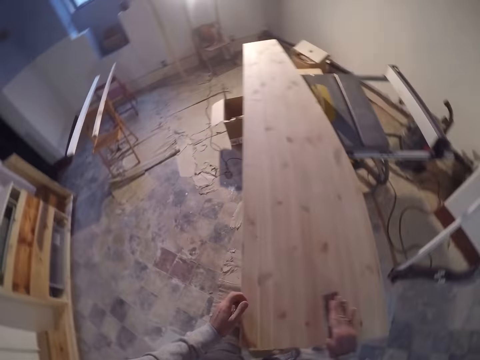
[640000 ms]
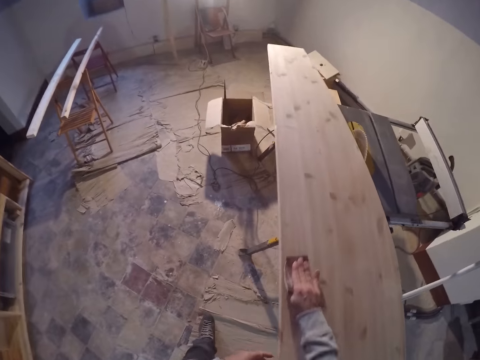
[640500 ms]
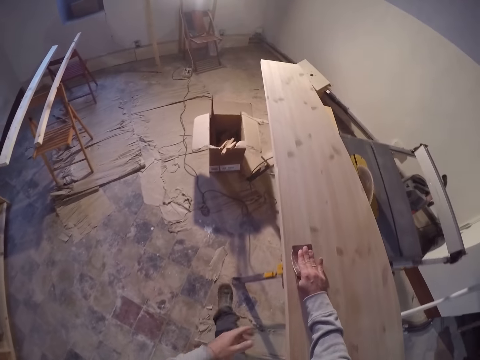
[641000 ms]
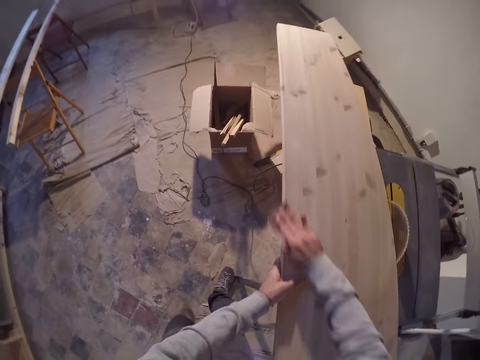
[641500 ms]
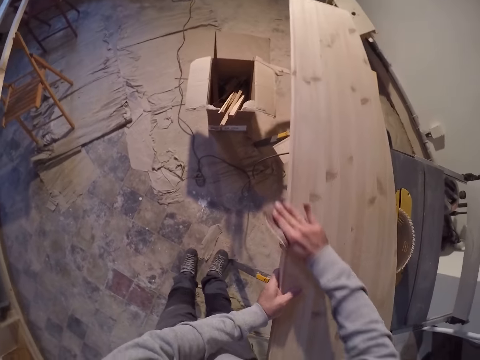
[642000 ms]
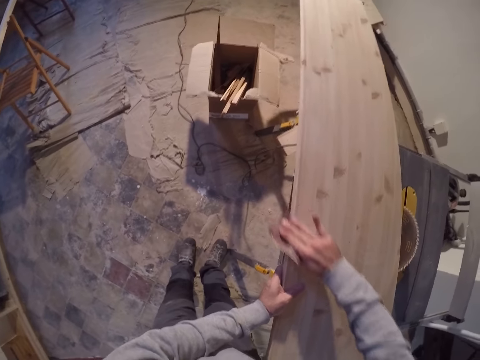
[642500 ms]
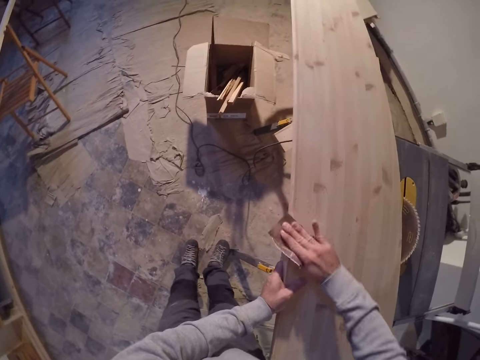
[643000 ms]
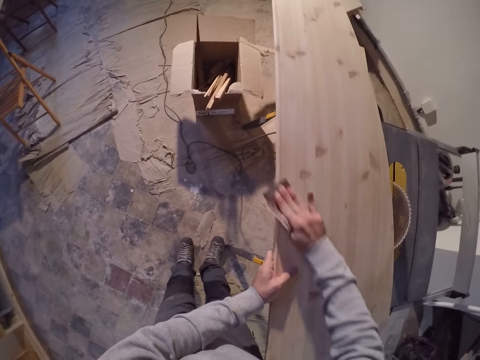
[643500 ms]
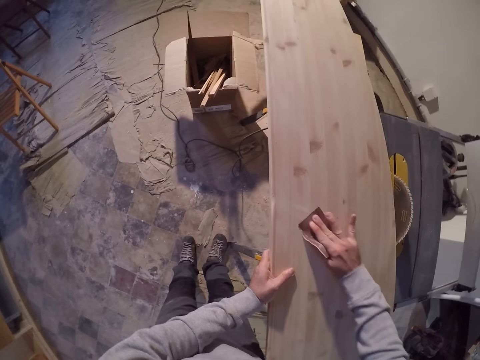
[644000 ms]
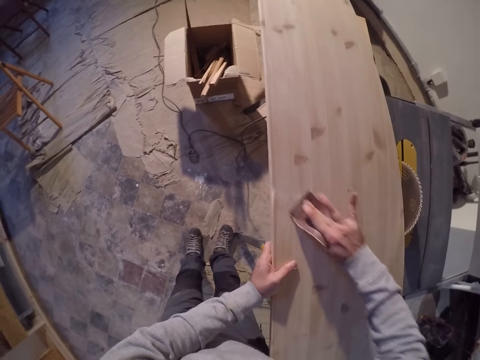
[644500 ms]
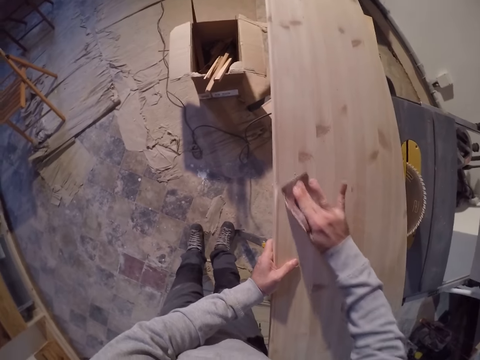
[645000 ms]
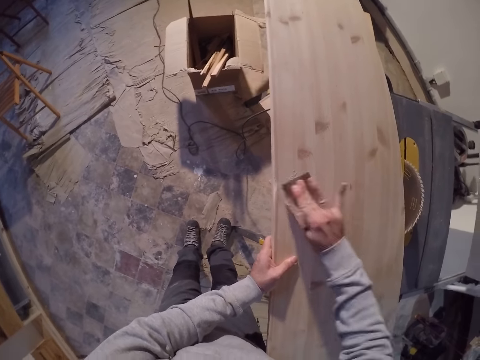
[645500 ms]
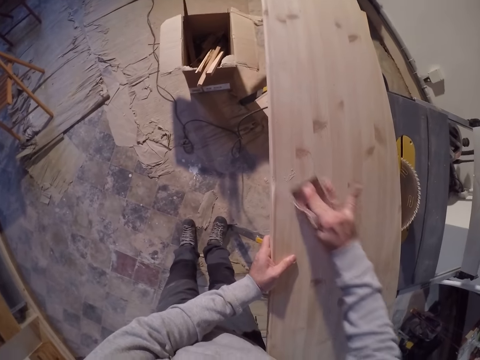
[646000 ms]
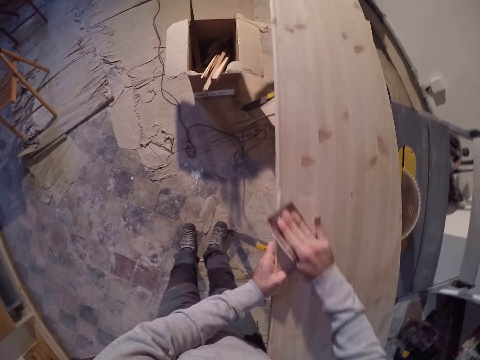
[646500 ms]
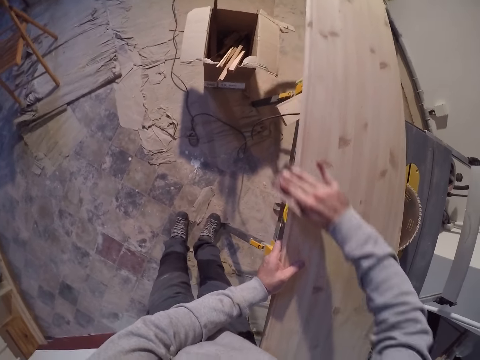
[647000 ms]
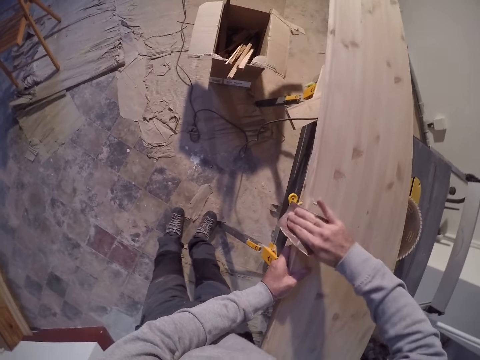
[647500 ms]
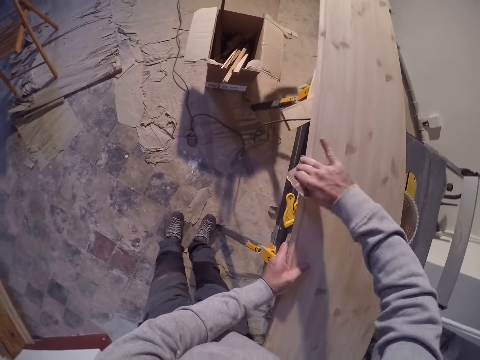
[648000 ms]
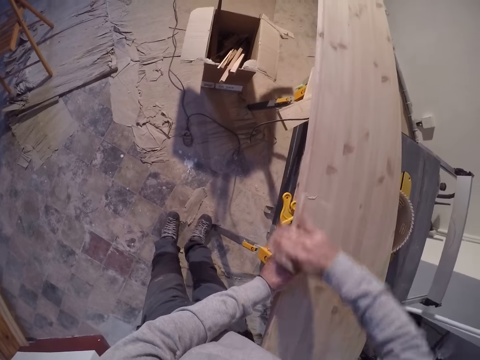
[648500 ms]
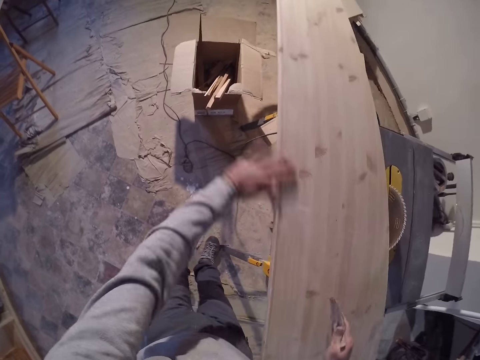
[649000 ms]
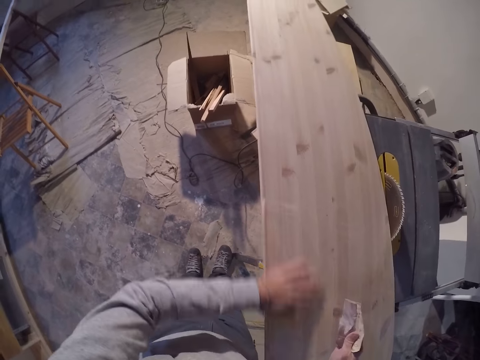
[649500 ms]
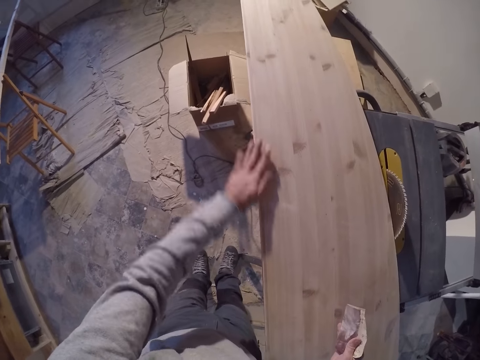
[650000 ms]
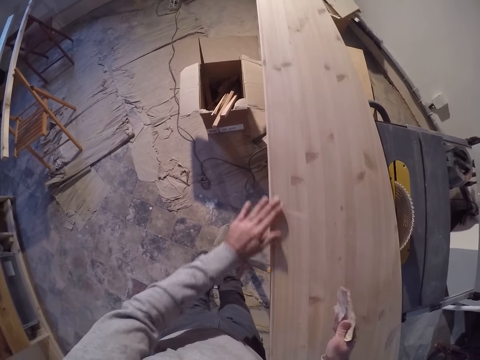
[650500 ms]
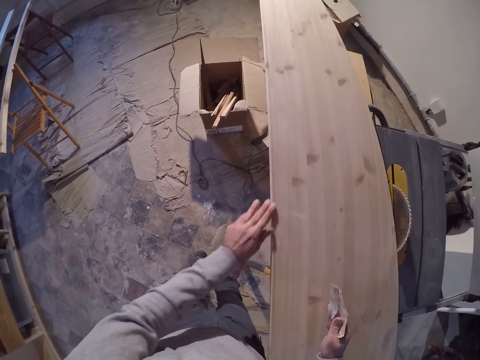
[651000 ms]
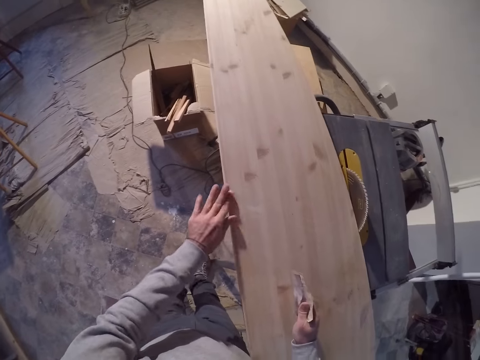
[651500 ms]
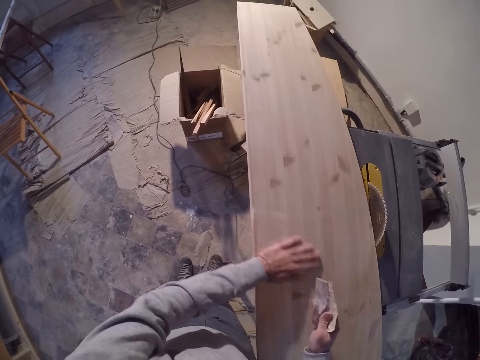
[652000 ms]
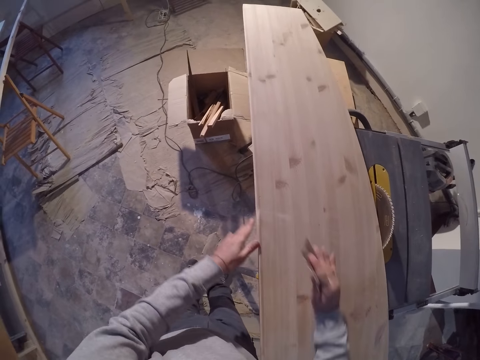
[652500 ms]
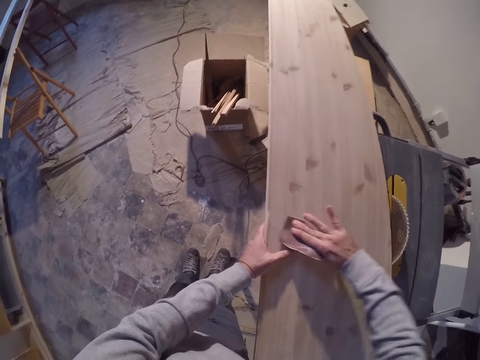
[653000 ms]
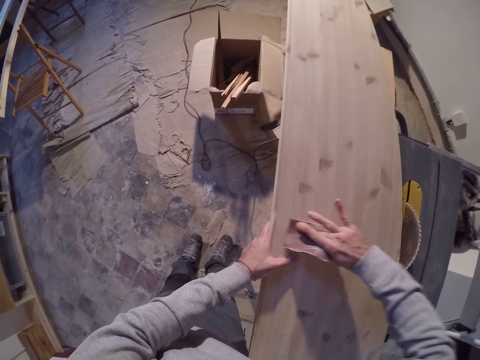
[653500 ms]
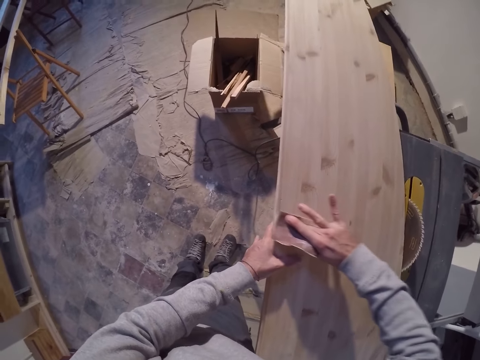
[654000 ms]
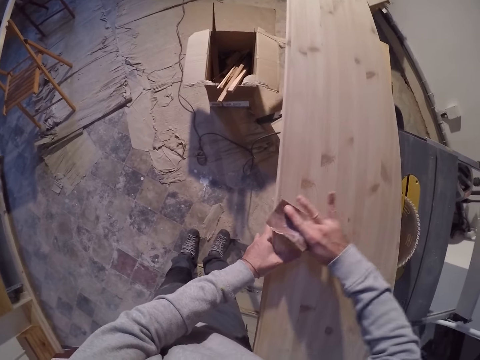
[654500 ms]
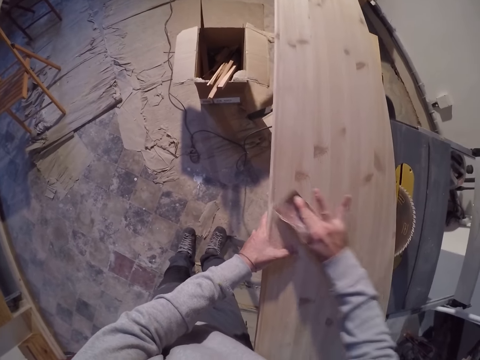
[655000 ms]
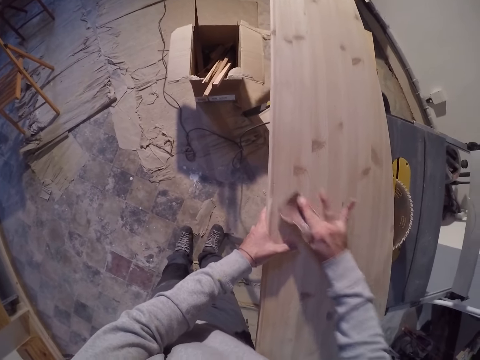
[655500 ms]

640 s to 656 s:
The camera wearer smoothens the surface of the plank with his left hand. He smoothens the plywood on the table saw with the sandpaper in his right hand.

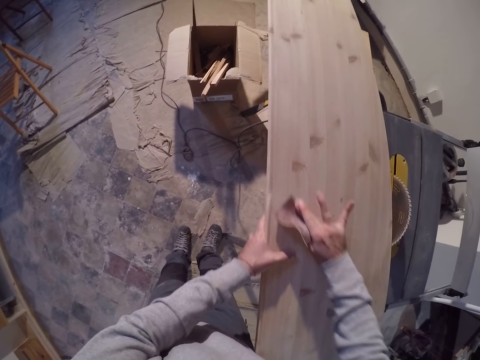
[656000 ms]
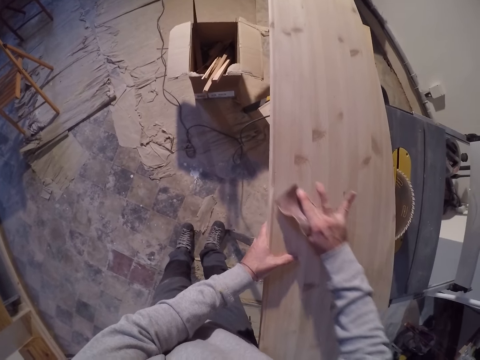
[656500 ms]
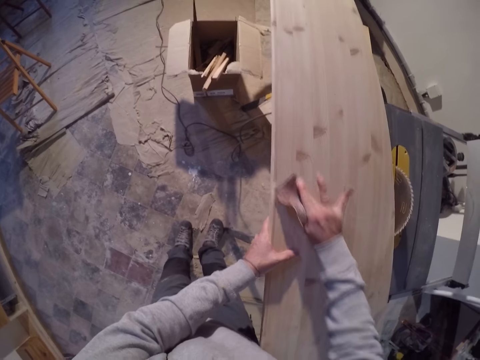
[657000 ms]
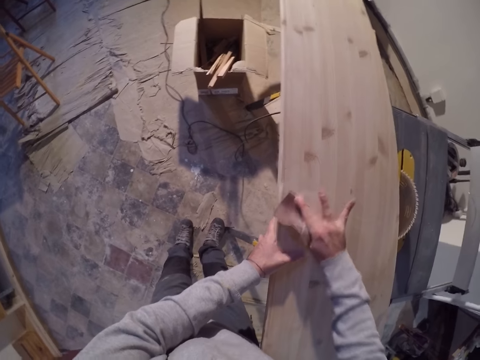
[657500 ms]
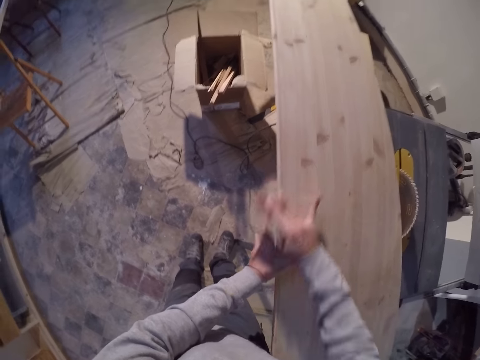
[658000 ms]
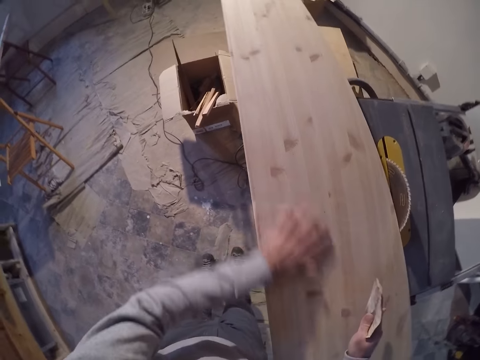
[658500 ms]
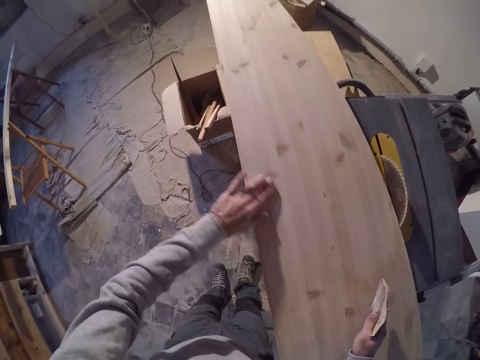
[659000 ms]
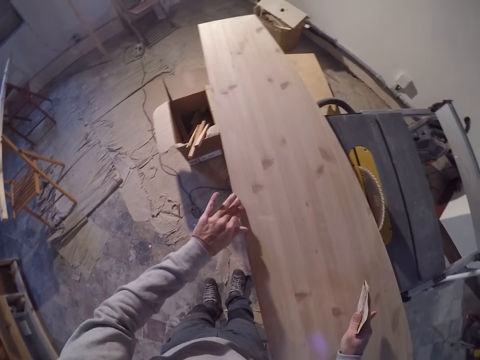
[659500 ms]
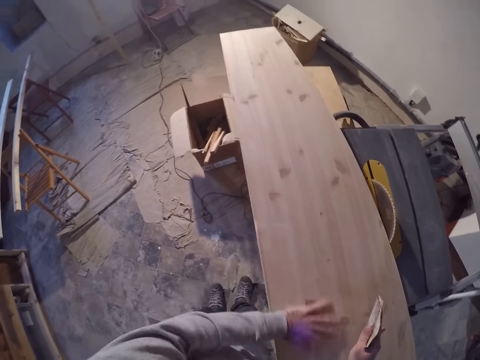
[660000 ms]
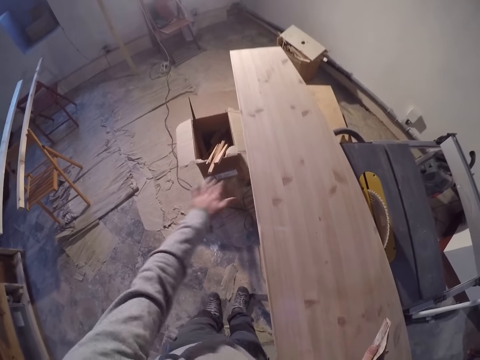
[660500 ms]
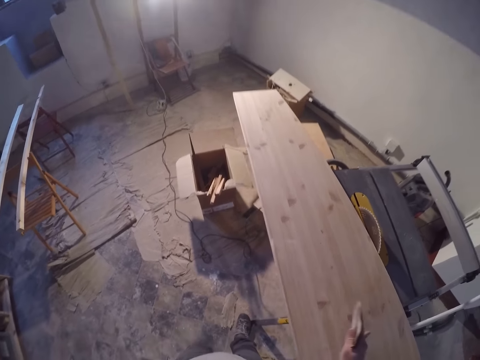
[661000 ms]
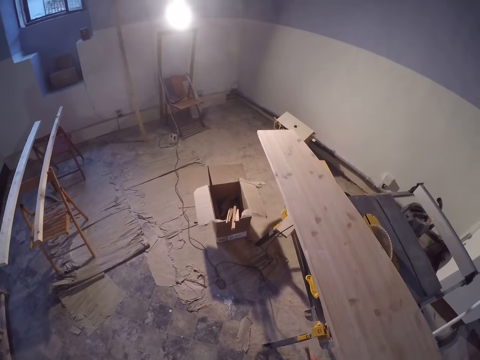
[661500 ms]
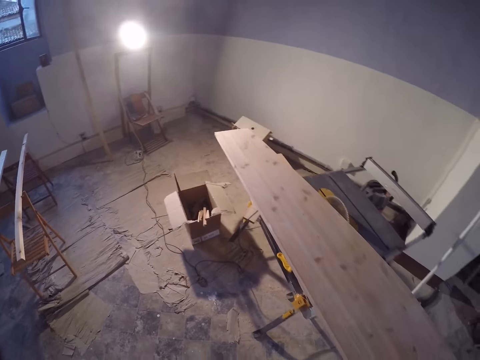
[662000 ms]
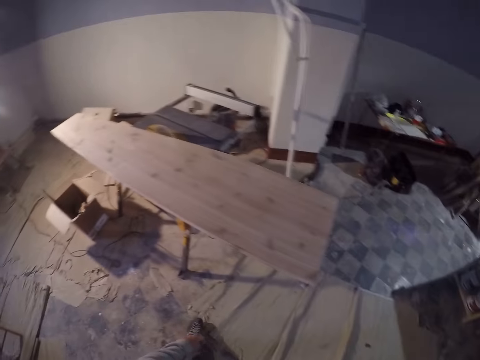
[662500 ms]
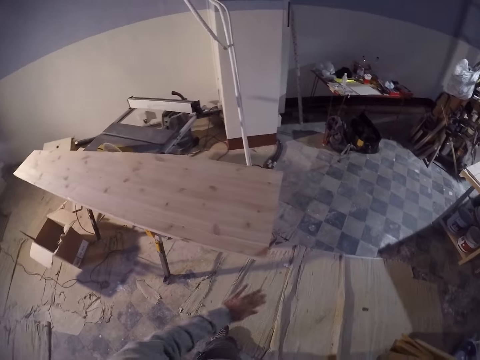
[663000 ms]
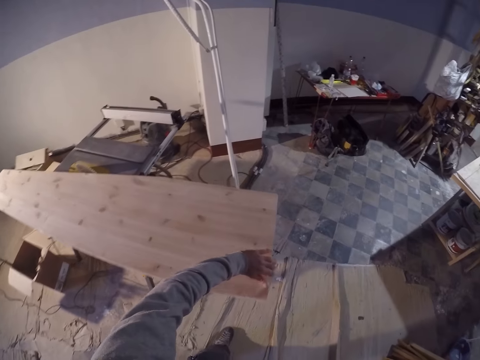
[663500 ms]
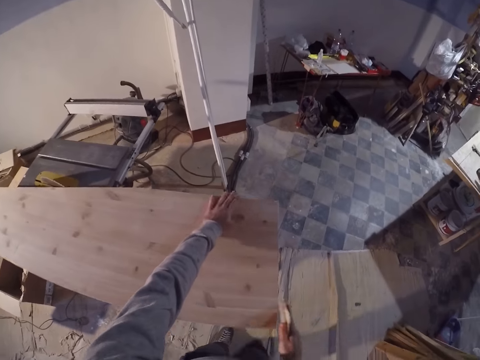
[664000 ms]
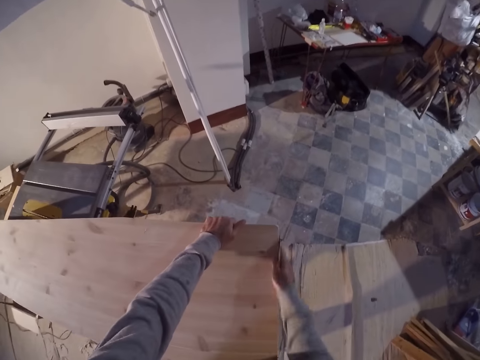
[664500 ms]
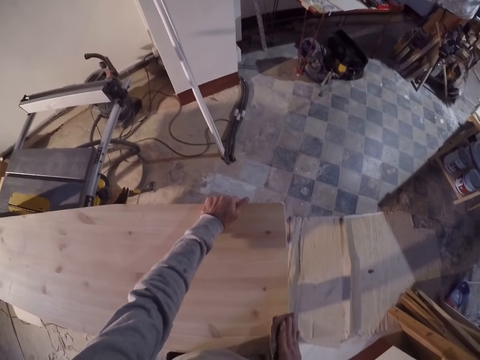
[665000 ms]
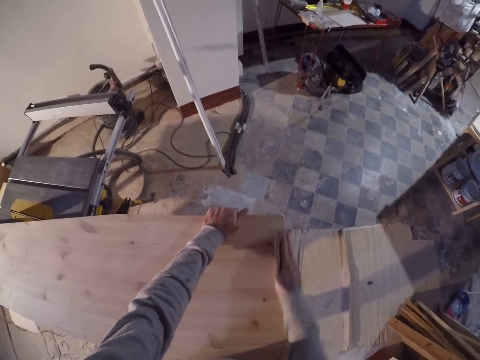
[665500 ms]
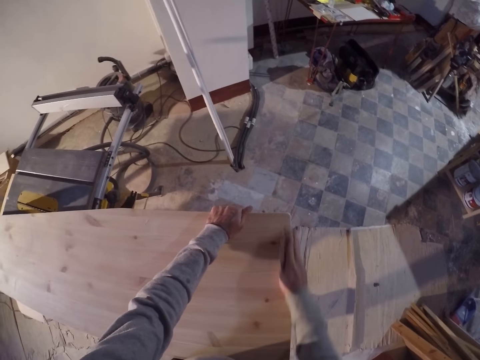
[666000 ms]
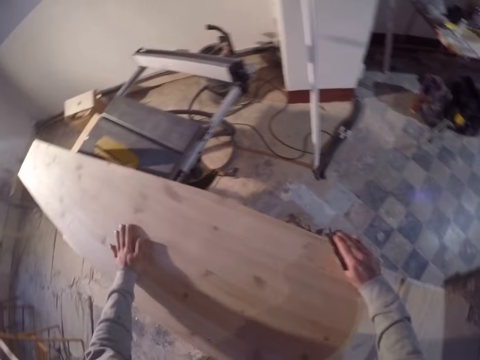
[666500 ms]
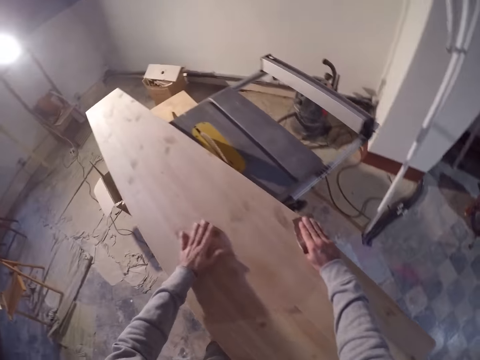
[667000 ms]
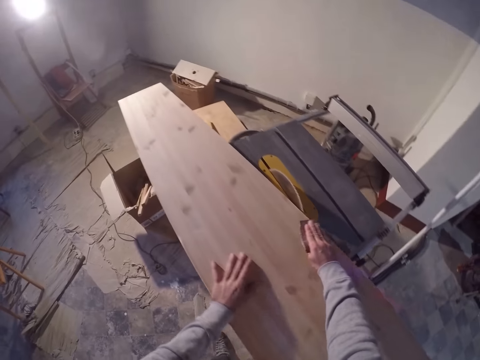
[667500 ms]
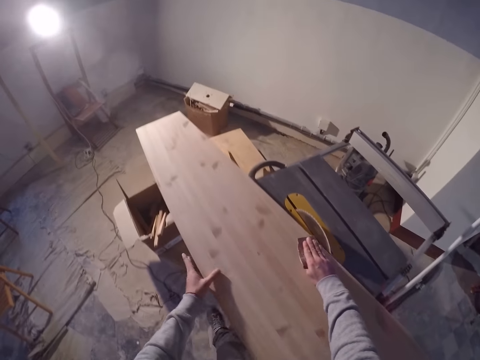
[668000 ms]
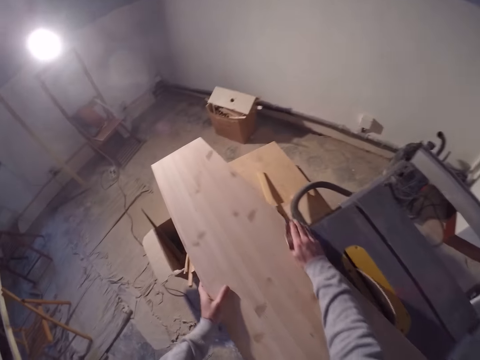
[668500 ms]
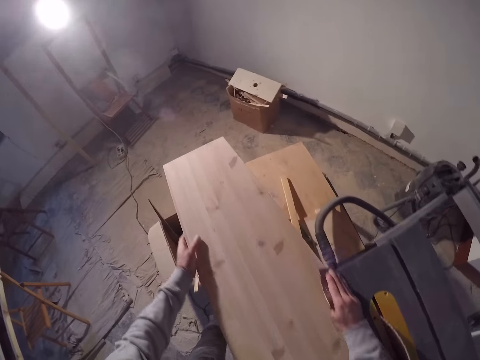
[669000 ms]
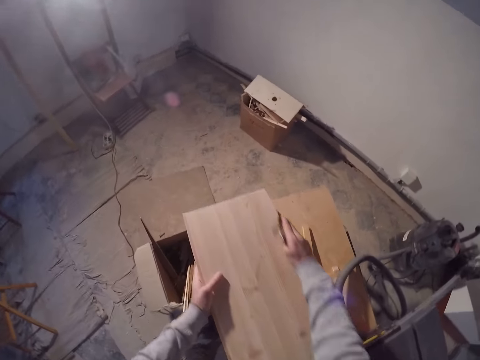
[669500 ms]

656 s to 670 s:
The camera wearer smoothens the surface of the plywood on the table saw with his left hand. He walks back. He smoothens the plywood on the table saw with the sandpaper in his right hand.
